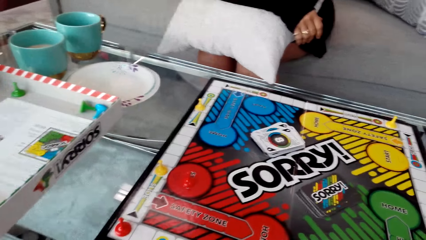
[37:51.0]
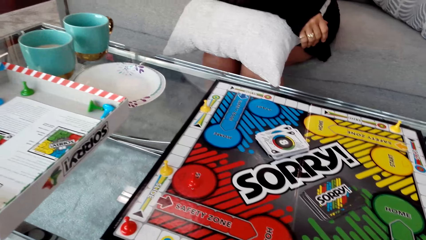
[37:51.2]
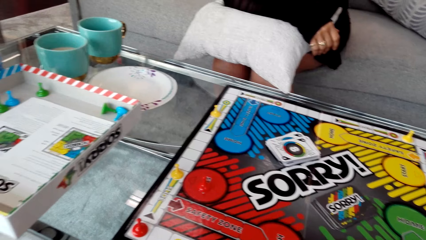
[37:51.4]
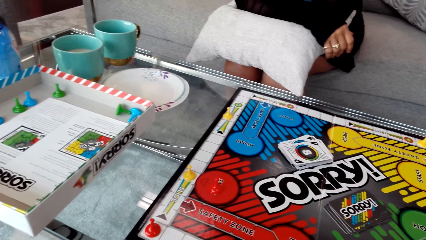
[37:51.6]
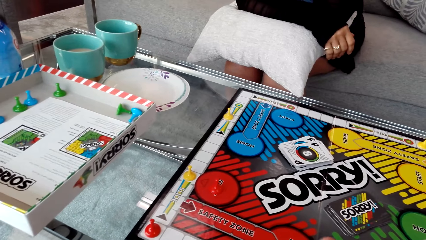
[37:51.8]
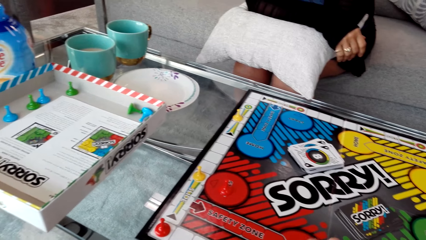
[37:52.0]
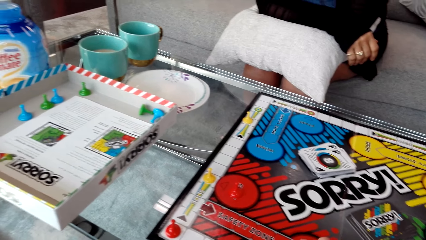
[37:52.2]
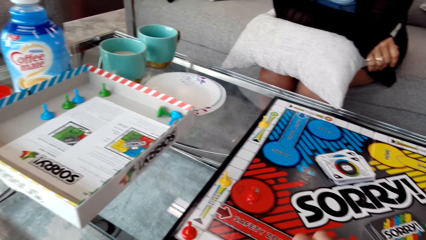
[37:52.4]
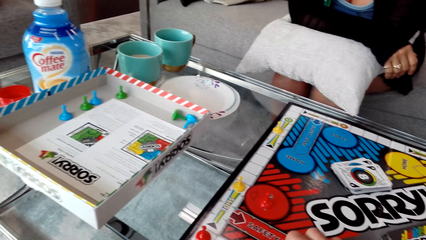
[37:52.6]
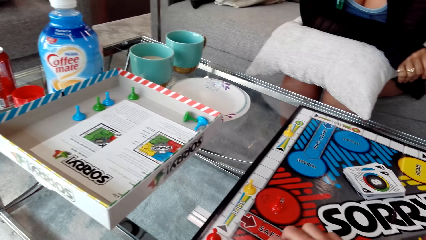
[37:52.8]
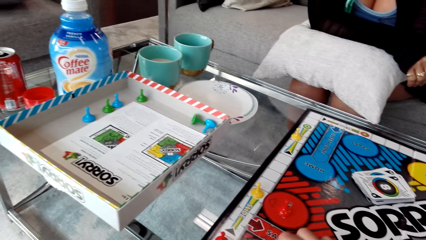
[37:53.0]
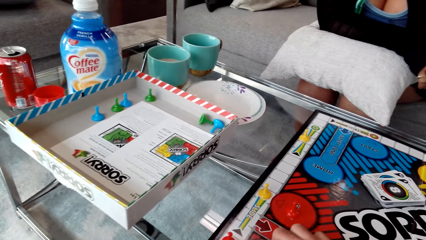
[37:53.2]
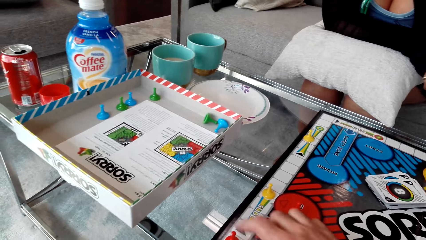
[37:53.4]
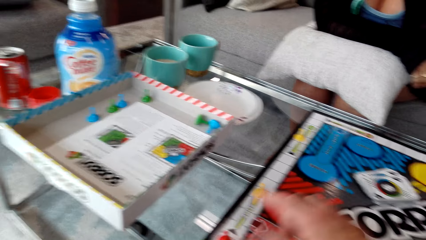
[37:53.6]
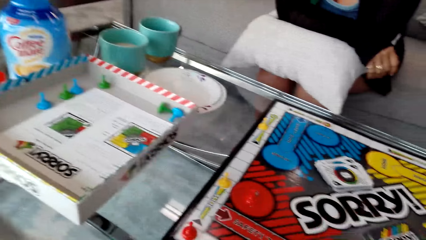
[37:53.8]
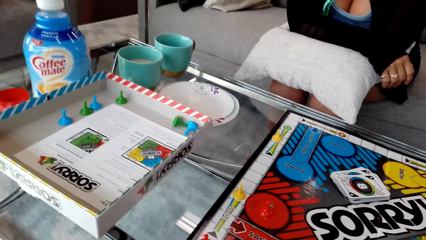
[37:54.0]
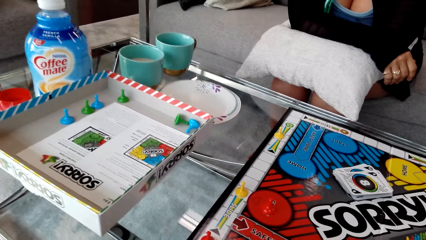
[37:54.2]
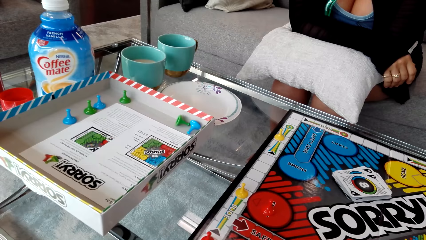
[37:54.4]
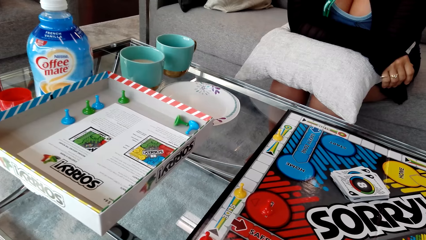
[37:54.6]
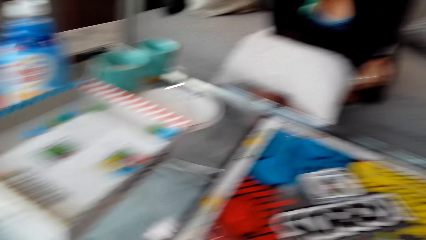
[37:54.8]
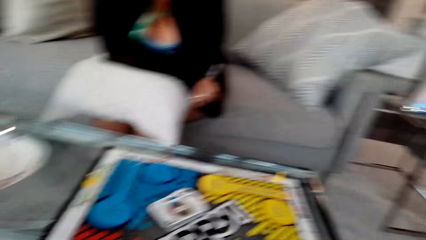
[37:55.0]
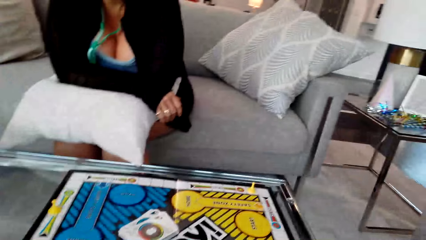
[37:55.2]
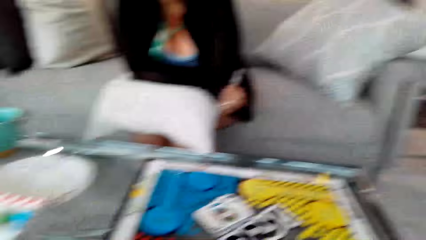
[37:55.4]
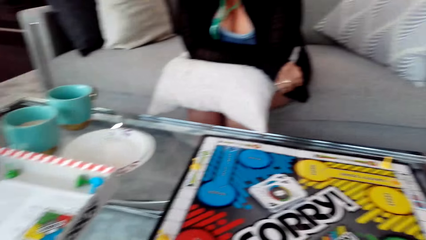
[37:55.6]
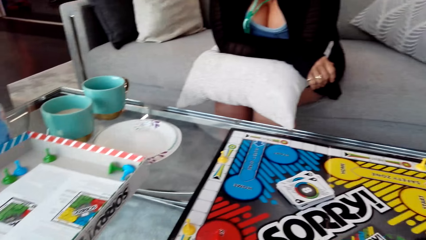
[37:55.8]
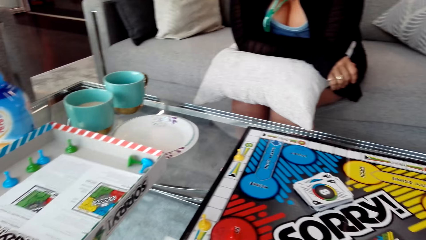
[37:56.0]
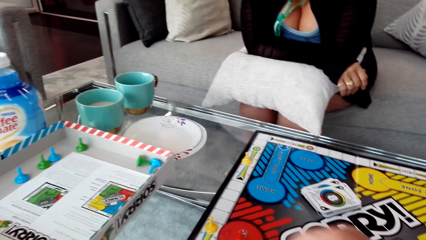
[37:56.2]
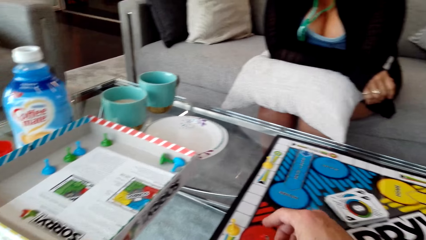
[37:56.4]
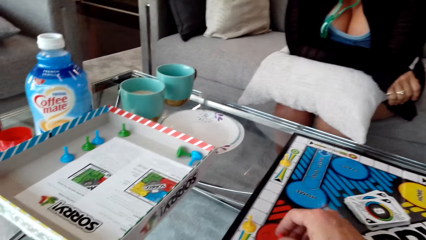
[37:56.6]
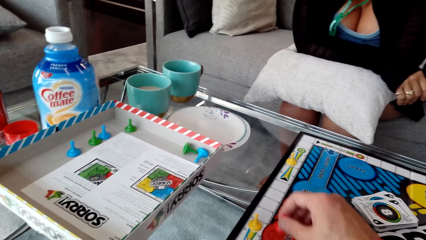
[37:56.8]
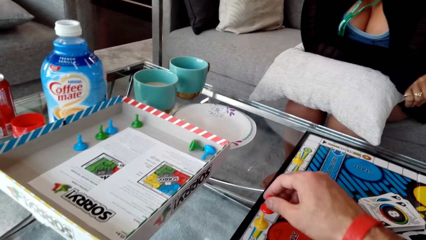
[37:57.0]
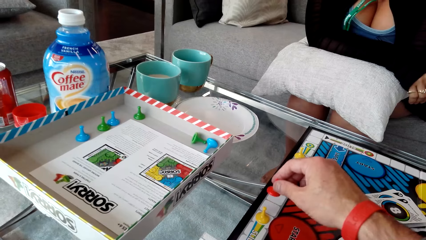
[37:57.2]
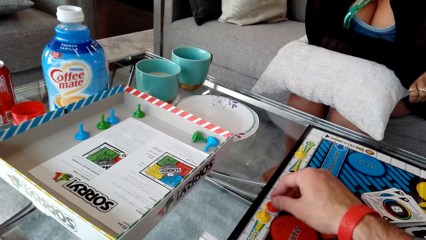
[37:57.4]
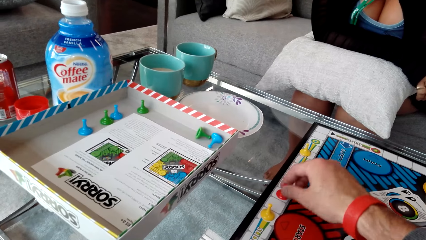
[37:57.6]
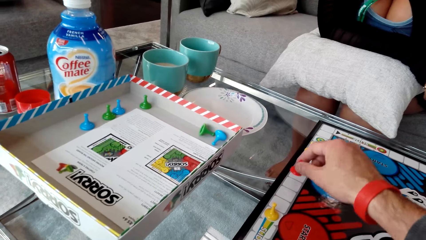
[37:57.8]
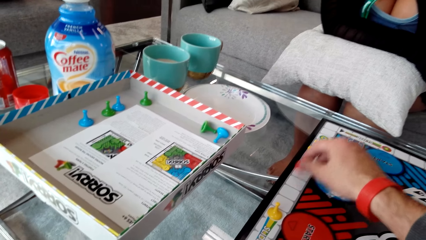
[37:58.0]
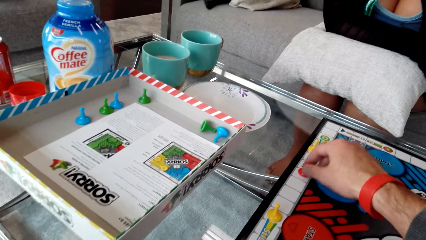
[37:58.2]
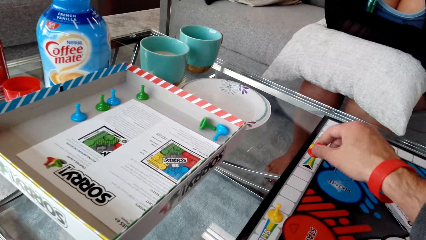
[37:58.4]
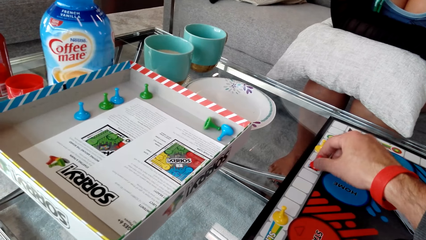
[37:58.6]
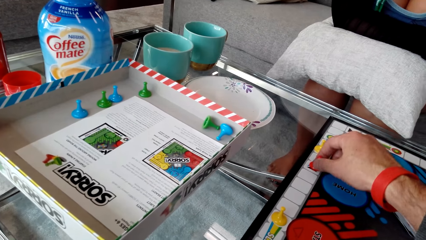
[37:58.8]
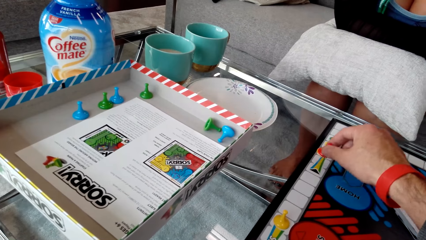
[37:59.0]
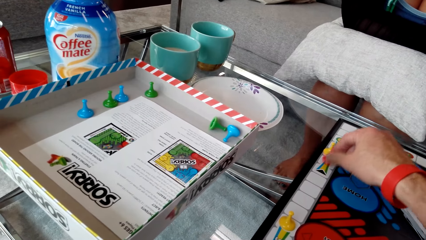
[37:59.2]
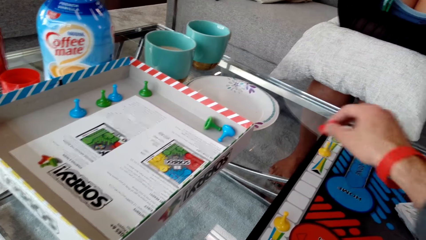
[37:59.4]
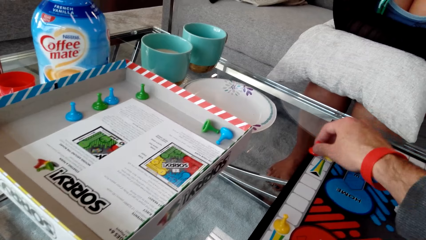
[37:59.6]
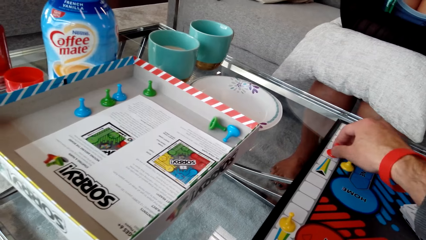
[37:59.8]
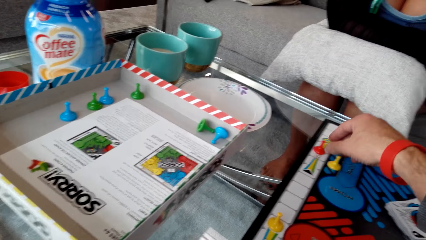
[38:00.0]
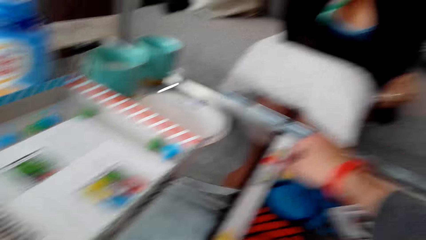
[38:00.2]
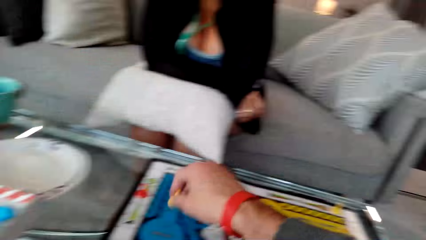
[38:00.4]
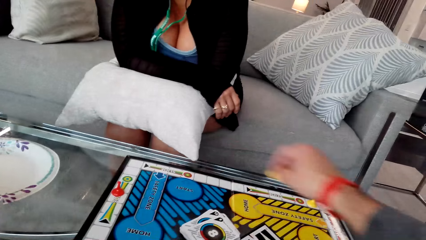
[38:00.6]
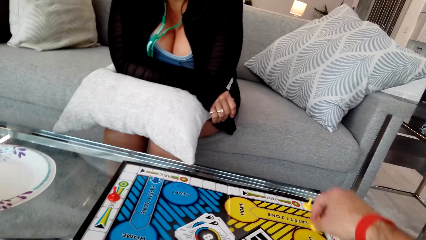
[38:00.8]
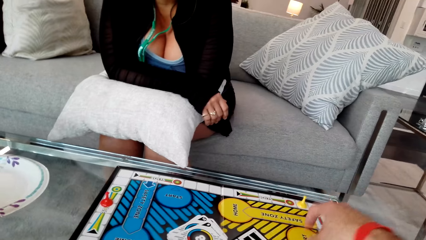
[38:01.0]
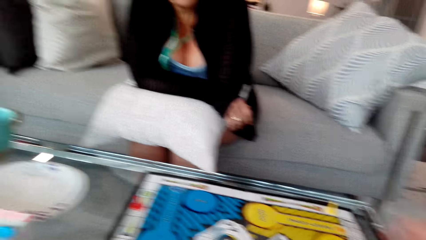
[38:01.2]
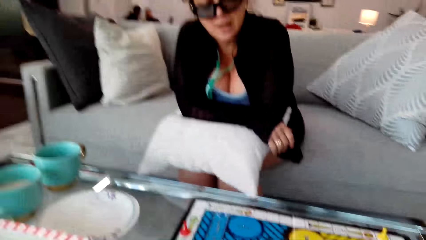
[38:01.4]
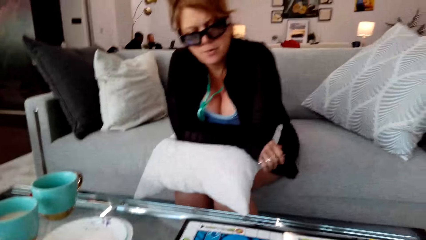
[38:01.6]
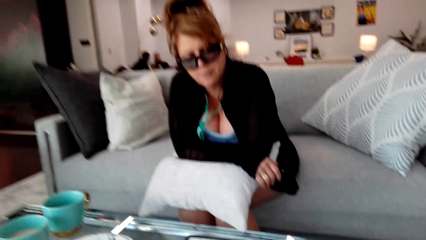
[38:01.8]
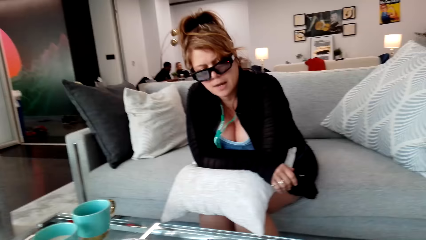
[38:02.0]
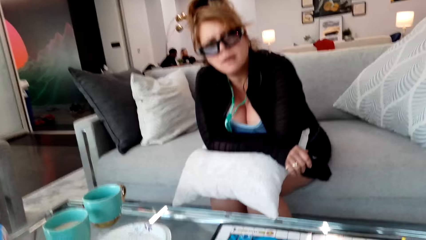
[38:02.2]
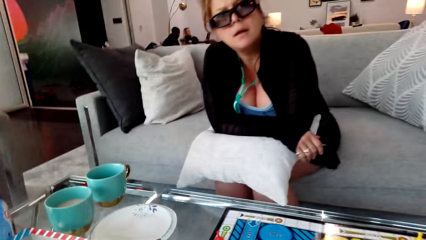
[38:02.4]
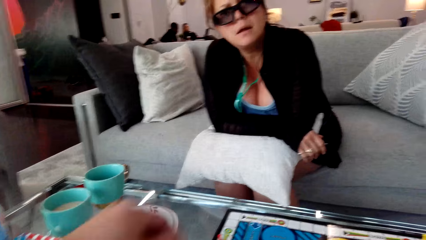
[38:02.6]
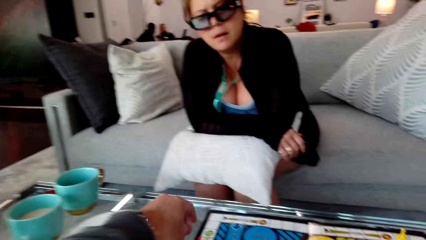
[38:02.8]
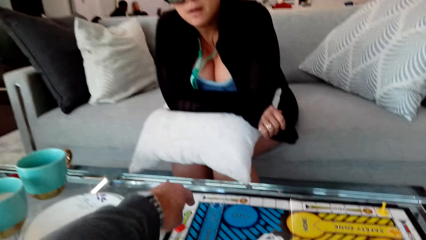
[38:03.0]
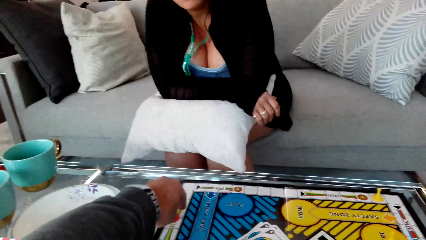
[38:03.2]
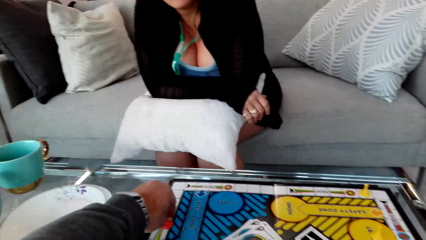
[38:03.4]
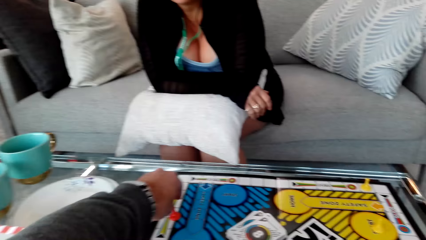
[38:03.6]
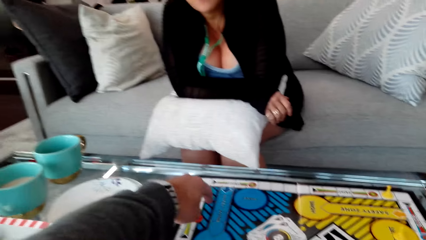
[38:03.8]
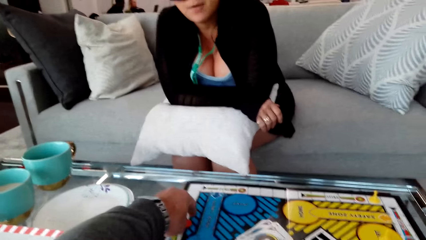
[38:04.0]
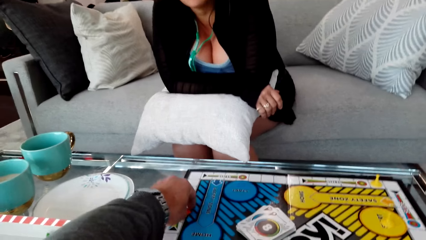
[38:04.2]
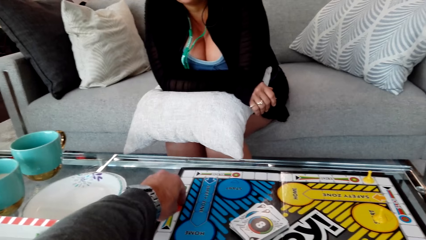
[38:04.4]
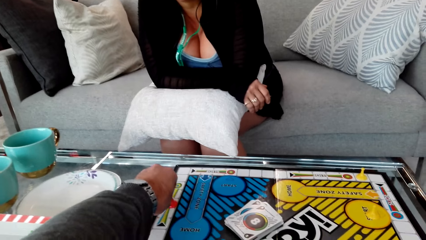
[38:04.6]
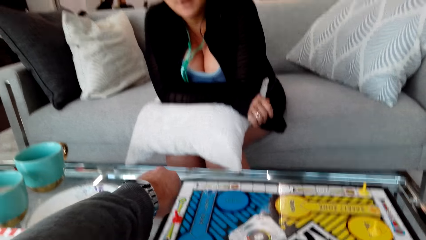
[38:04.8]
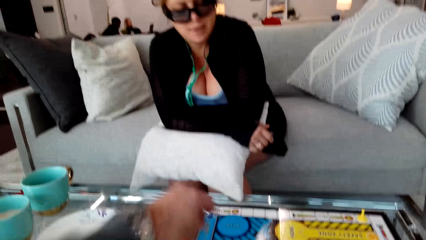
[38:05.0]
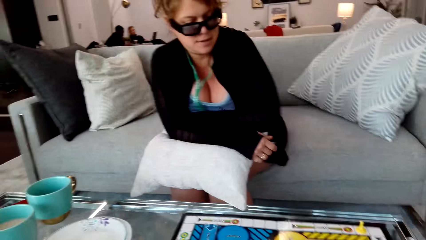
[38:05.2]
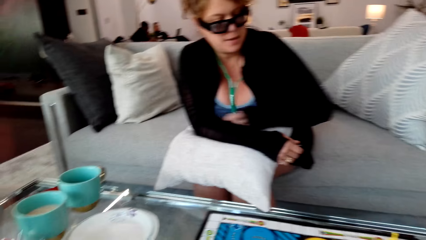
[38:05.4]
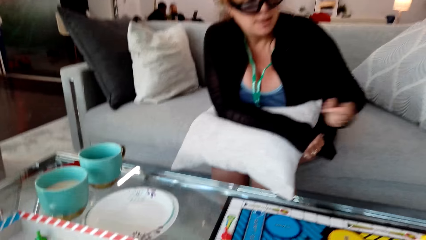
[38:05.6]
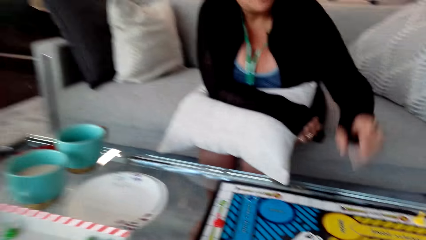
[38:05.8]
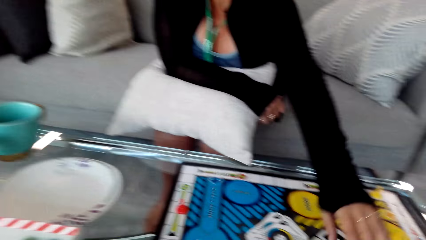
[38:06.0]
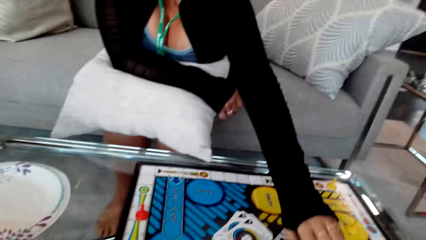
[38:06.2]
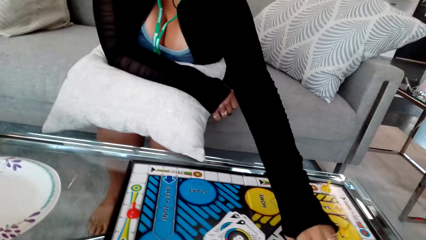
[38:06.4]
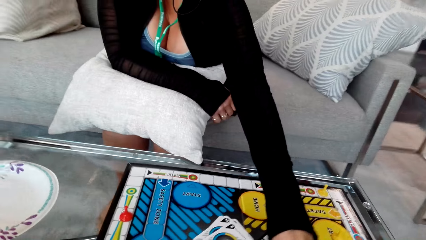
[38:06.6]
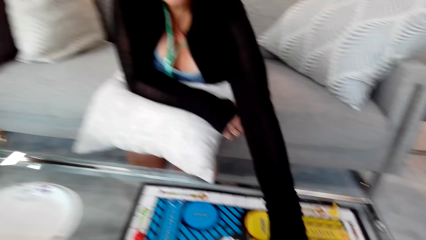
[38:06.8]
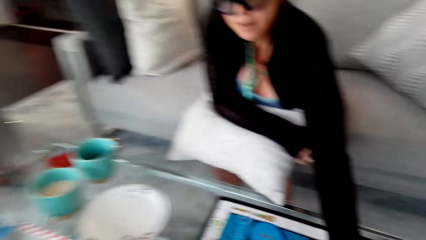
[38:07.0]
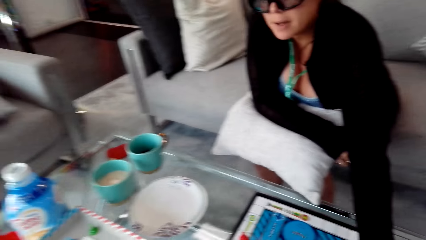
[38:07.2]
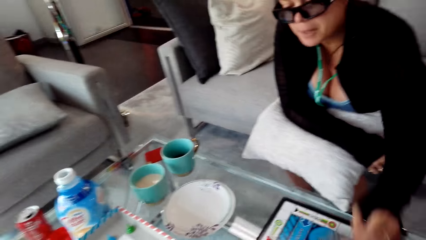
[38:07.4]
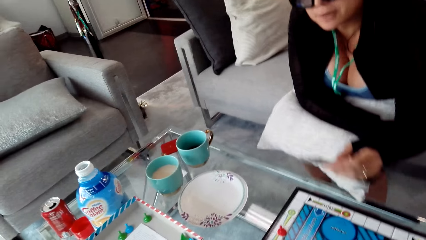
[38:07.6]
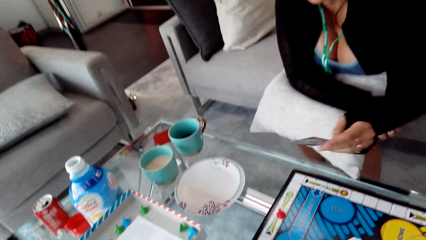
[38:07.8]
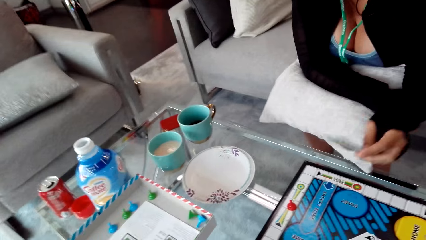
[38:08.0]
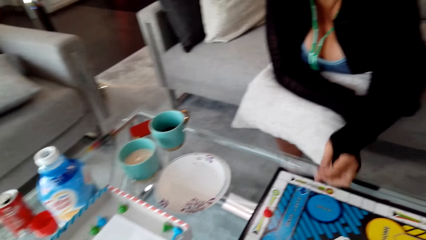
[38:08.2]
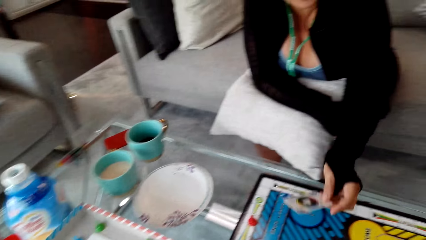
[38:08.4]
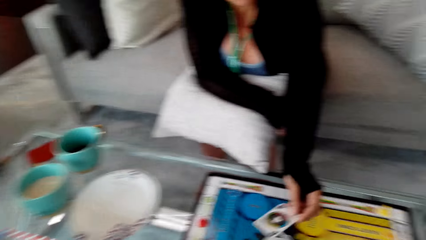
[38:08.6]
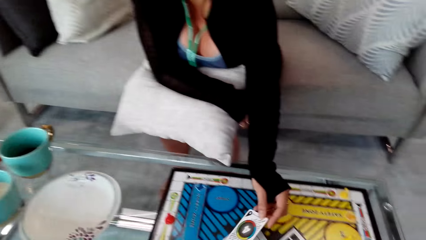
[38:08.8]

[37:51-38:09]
The camera wearer counts the board. They move the clip. They touch the clip. A woman picks the card.
